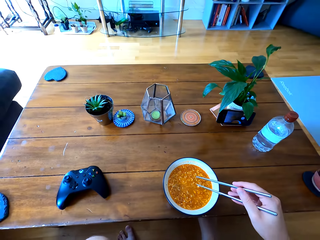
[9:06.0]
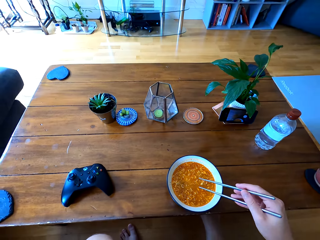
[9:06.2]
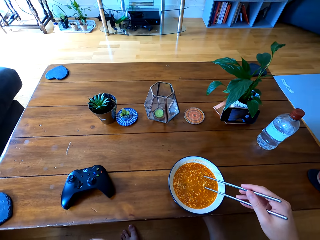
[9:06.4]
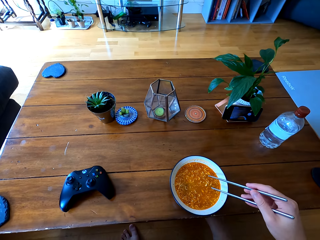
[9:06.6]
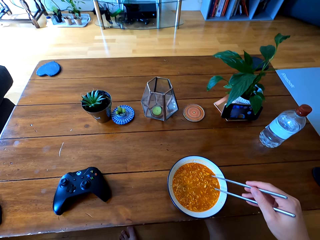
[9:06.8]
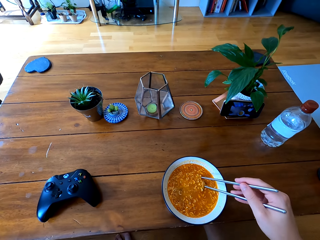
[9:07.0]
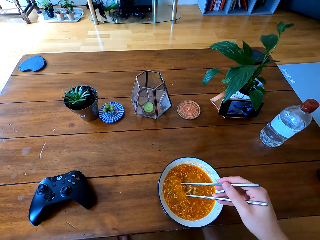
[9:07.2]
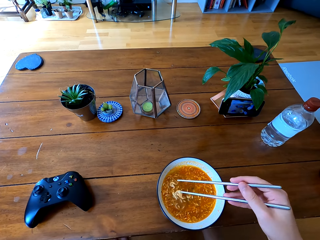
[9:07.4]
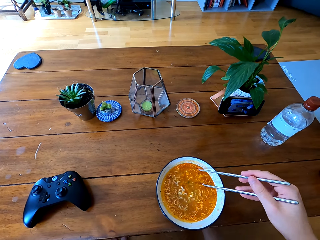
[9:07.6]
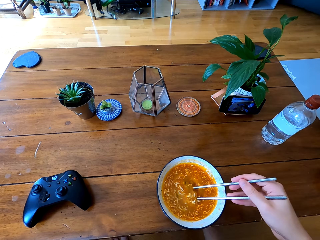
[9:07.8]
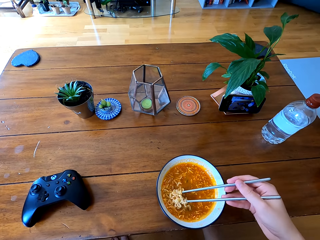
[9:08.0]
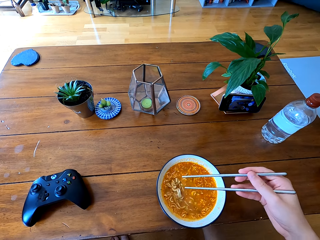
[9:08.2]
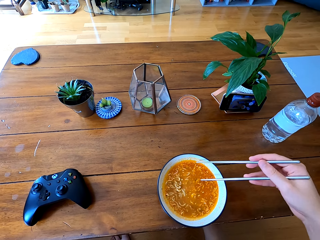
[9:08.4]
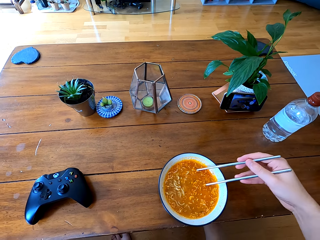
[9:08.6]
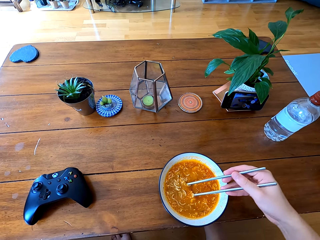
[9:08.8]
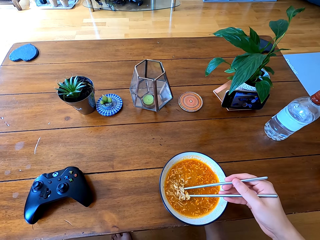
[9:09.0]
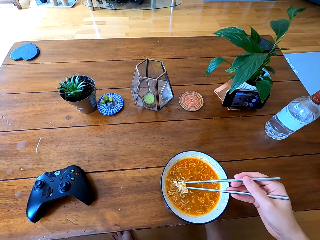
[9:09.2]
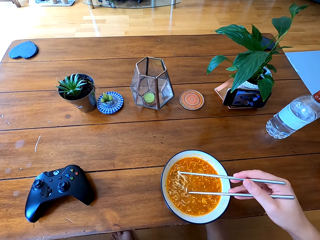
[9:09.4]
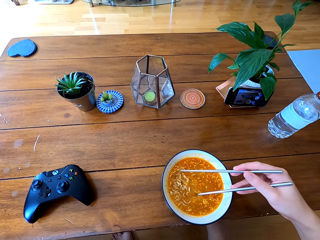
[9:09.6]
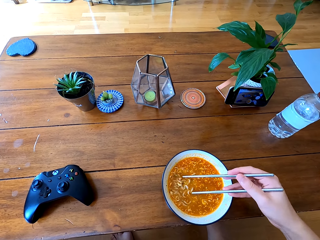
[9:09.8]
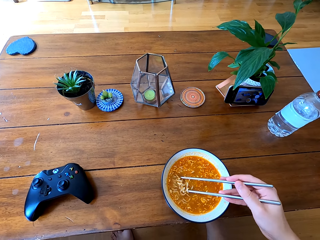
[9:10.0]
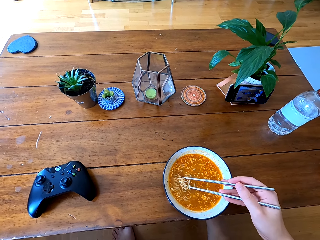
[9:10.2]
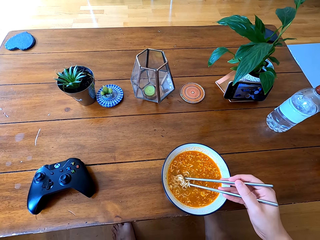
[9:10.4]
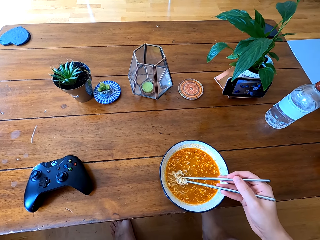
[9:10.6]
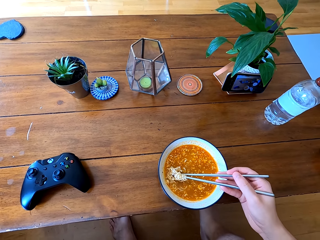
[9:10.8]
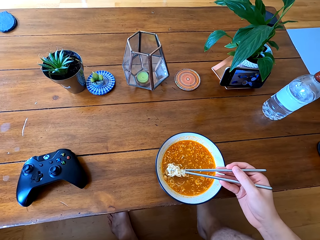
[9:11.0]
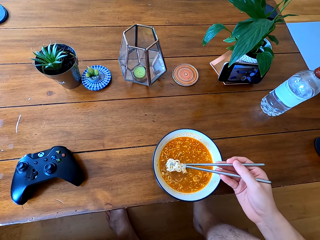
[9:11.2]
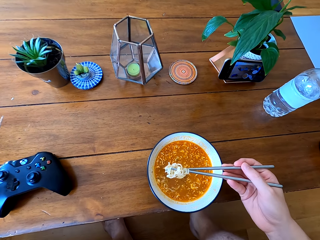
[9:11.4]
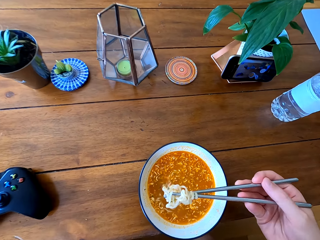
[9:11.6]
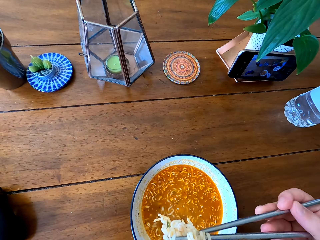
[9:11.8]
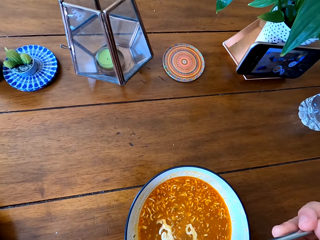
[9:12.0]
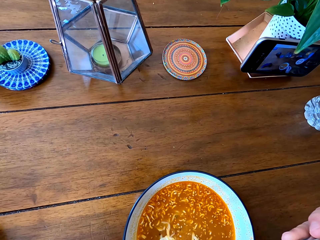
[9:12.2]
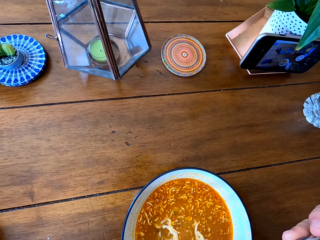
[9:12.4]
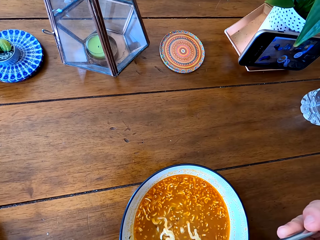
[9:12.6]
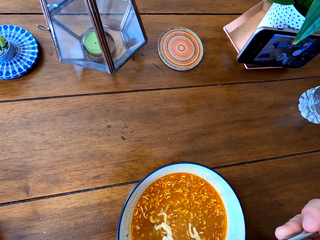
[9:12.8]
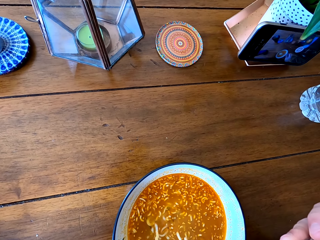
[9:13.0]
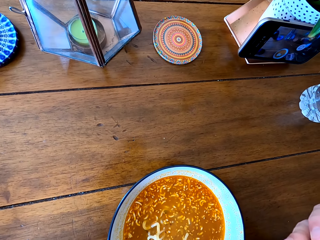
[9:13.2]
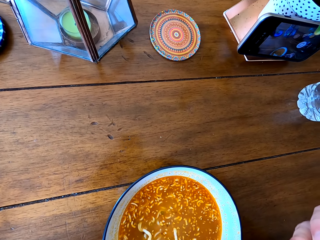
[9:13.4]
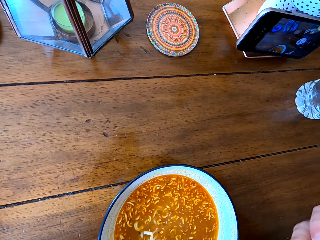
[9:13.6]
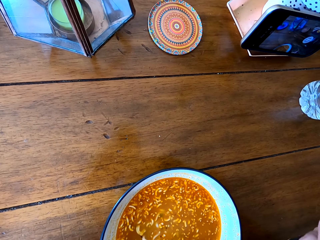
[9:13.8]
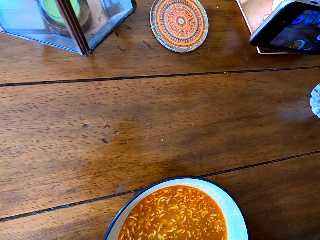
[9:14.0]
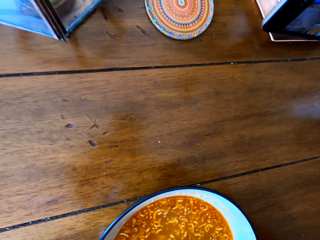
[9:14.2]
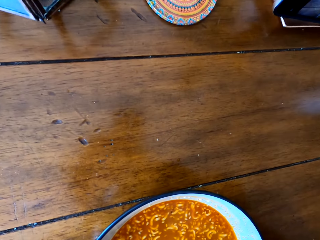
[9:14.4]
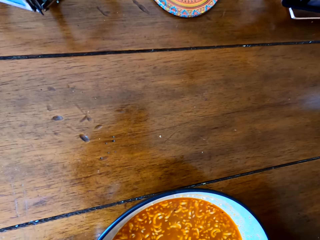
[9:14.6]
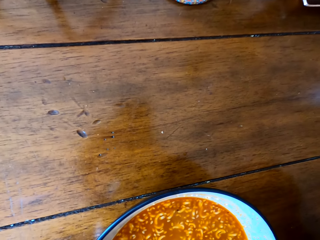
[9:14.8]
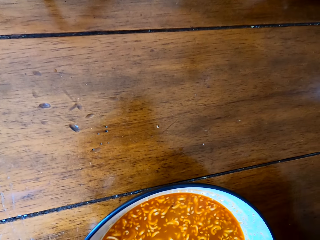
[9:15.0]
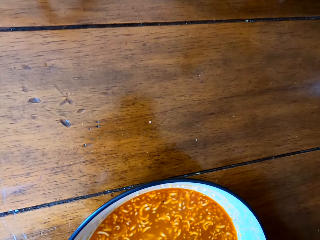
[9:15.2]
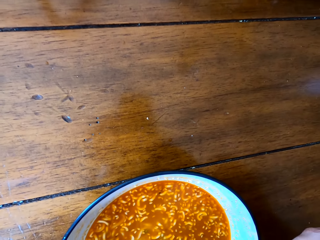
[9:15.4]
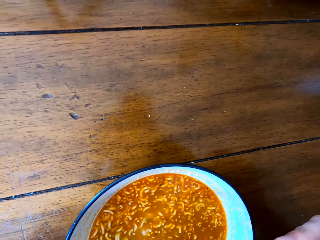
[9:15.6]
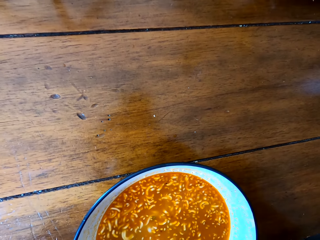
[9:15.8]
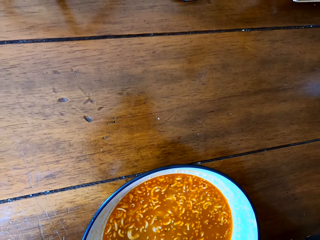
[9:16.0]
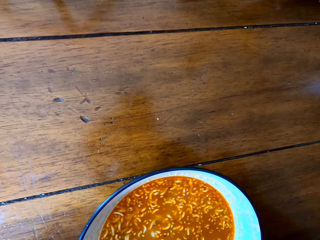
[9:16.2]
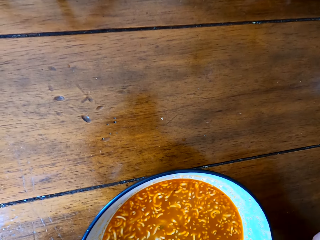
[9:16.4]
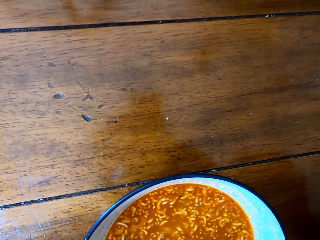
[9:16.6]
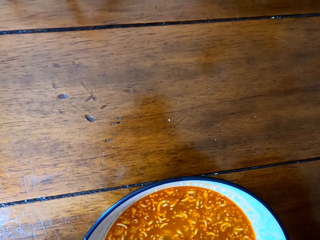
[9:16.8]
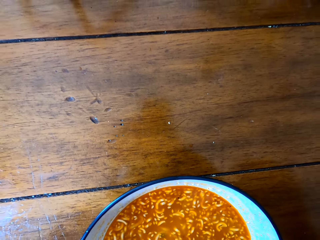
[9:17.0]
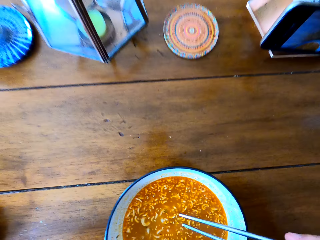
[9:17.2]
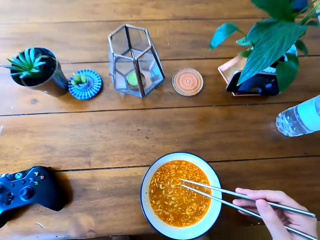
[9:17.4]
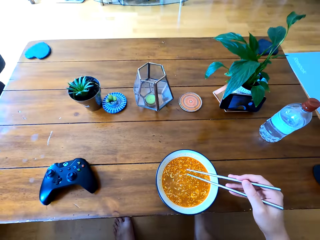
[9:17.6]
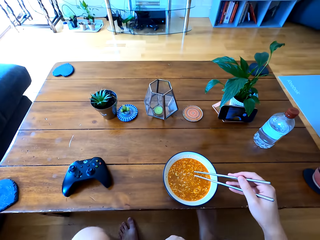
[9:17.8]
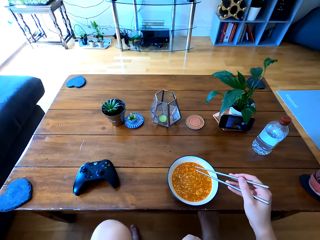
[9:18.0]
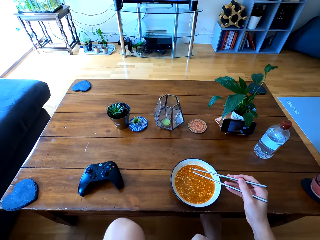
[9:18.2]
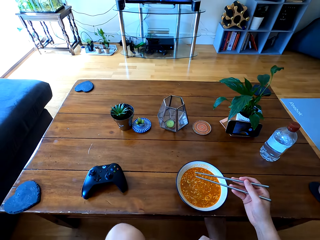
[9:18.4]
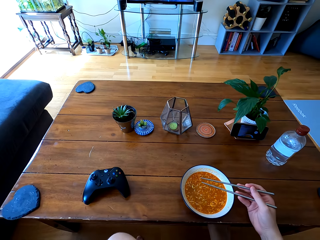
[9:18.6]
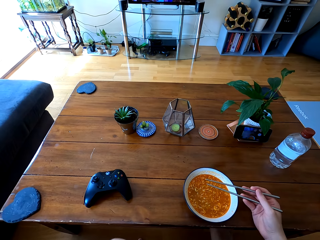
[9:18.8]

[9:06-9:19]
The camera wearer stirs the noodles. They scoop the noodles with chopsticks. They eat the noodles.

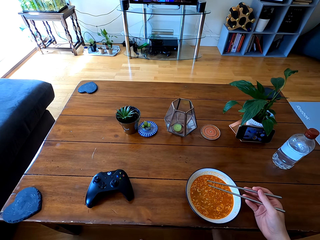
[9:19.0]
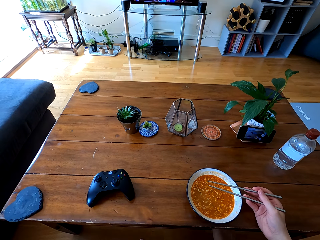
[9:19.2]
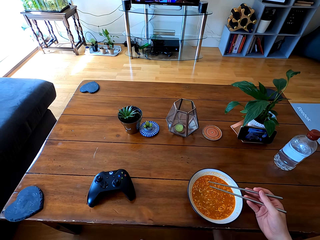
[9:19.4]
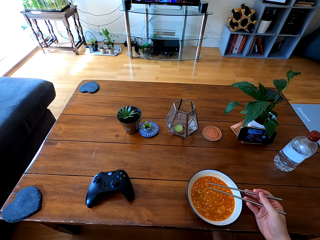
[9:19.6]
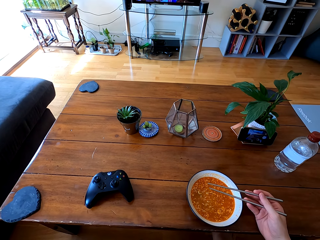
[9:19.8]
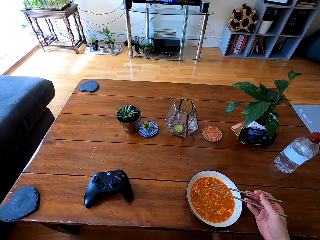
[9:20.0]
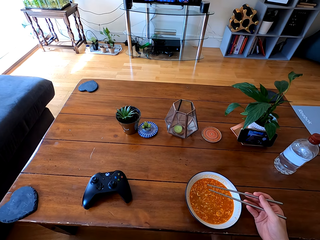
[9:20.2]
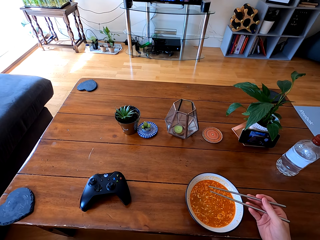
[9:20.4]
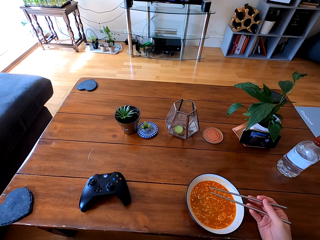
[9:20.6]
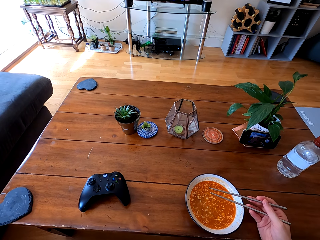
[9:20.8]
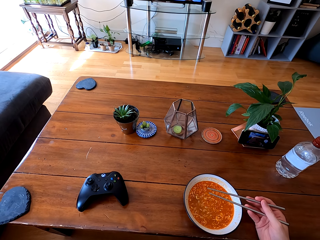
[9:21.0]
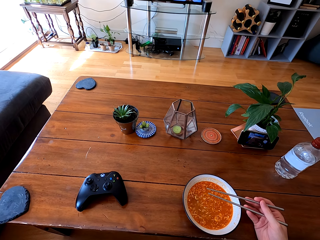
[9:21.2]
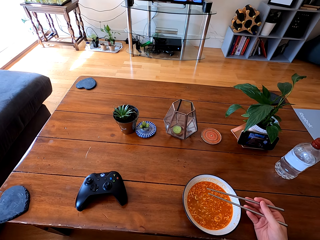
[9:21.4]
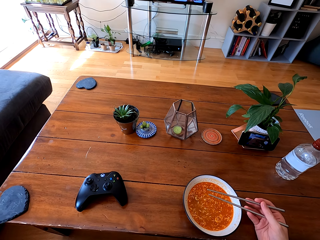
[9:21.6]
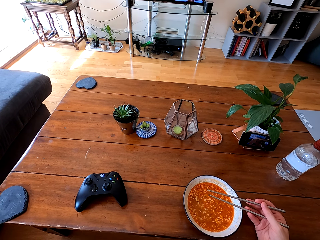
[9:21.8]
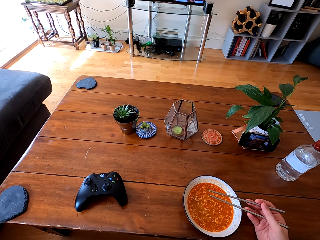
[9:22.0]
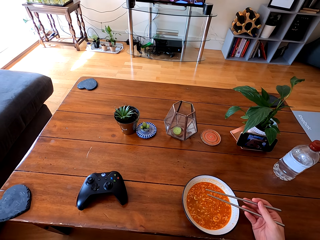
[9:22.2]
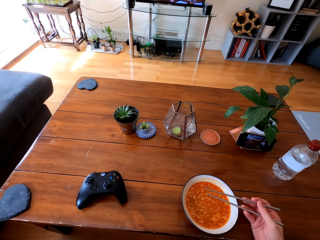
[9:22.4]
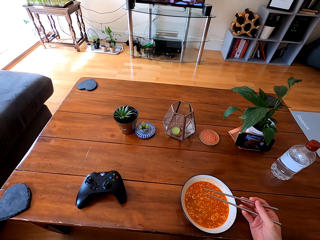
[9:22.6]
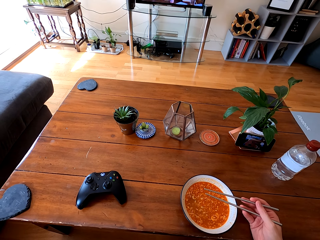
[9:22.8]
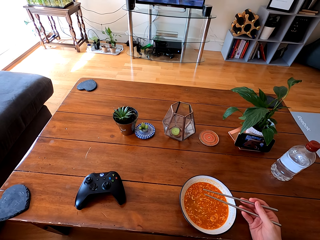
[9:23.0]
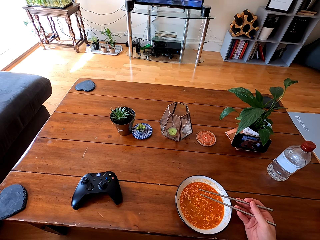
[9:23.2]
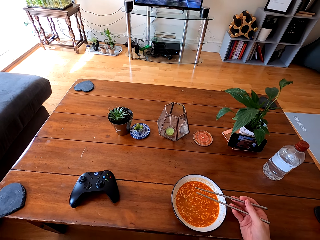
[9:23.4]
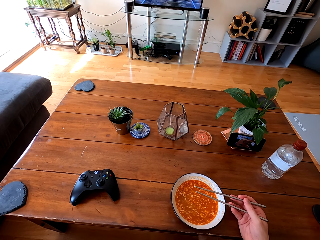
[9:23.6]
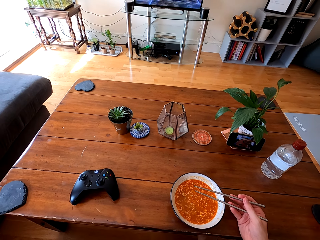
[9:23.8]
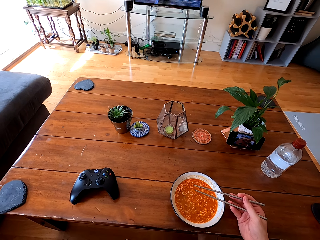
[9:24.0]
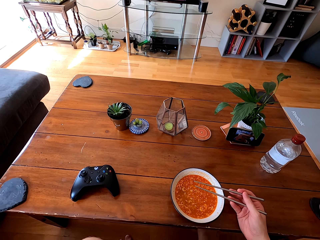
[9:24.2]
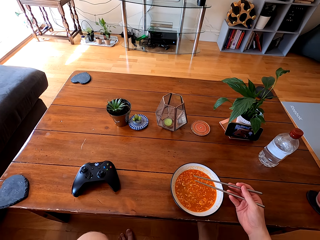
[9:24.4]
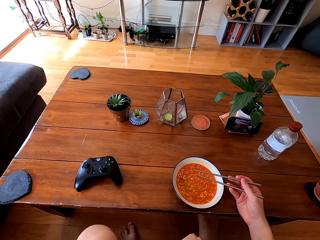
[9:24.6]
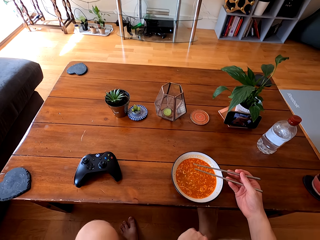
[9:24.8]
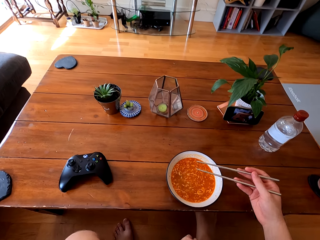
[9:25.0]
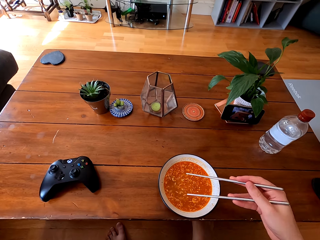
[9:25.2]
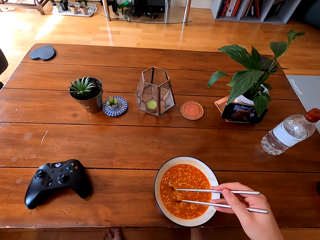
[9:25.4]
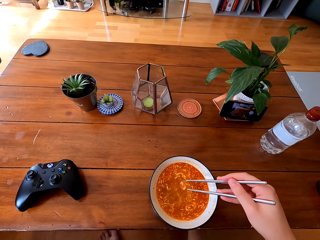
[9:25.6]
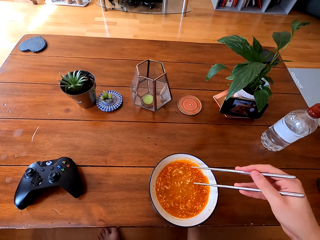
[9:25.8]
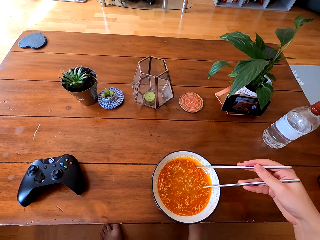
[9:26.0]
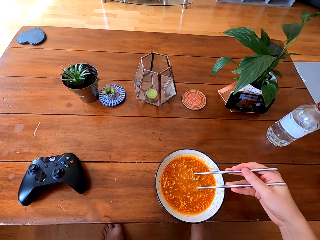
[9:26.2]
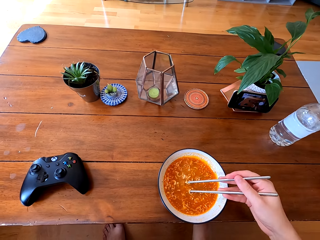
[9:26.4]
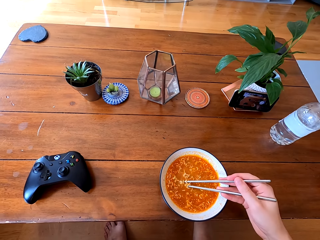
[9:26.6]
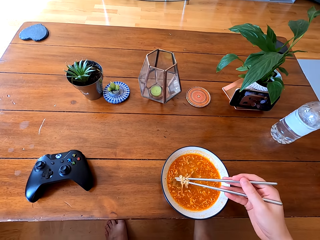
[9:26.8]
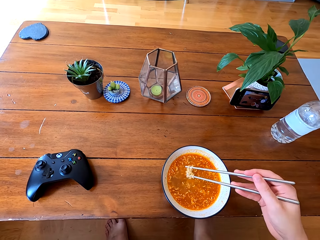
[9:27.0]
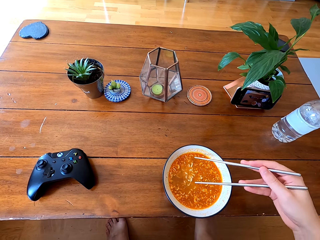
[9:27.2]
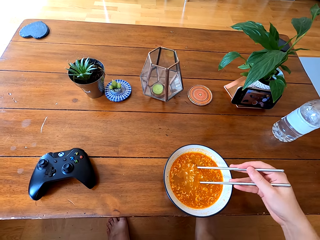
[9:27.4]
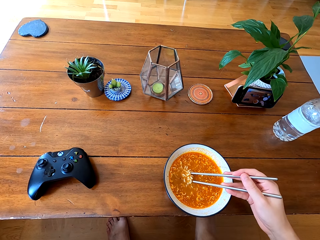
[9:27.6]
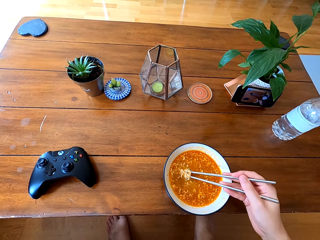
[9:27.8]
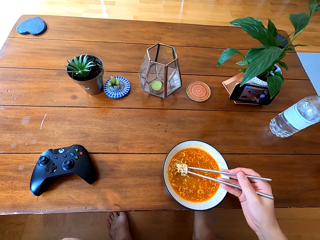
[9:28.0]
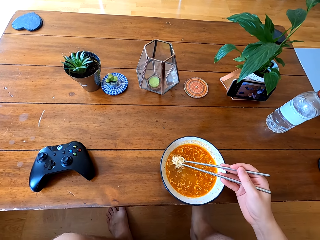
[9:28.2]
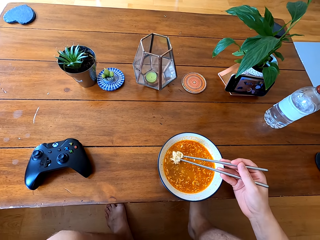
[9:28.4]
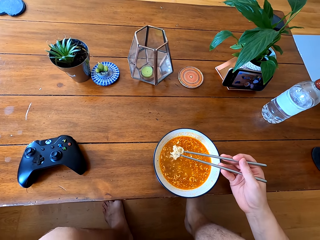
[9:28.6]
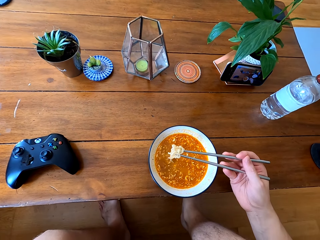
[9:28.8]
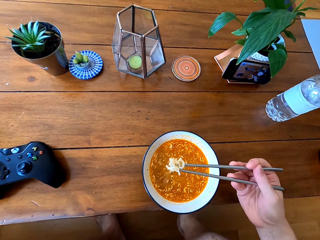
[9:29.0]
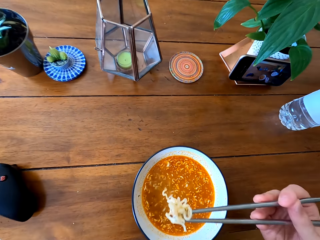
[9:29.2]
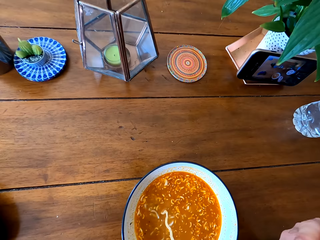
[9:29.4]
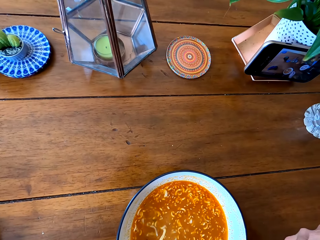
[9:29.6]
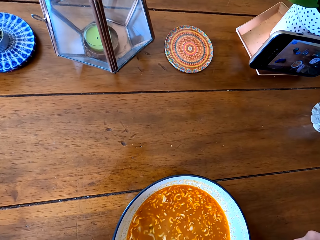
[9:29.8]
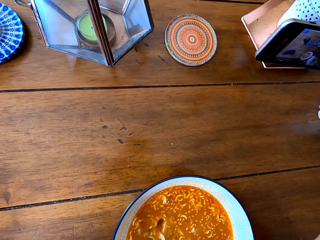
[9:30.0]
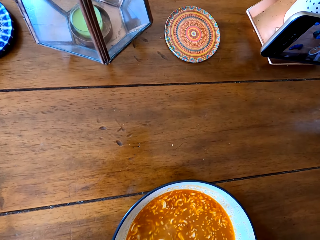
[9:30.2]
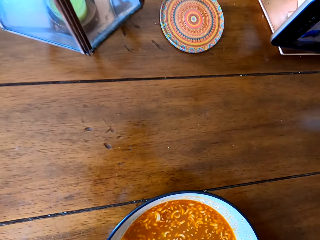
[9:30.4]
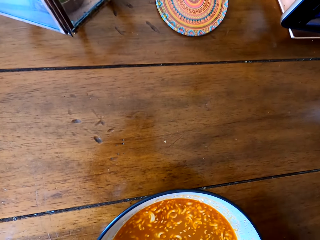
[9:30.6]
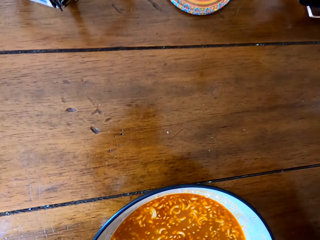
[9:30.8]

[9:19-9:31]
The camera wearer stirs the noodle soup with chopsticks. They eat the noodles. They take the noodles.
